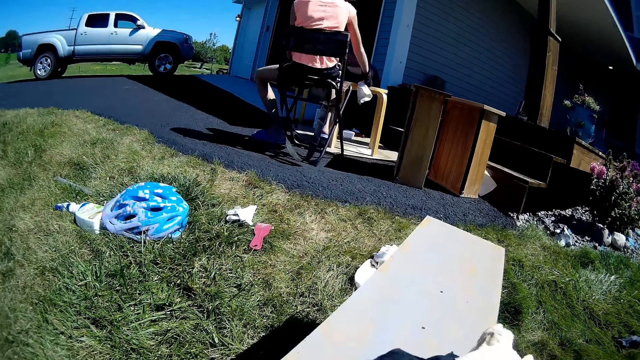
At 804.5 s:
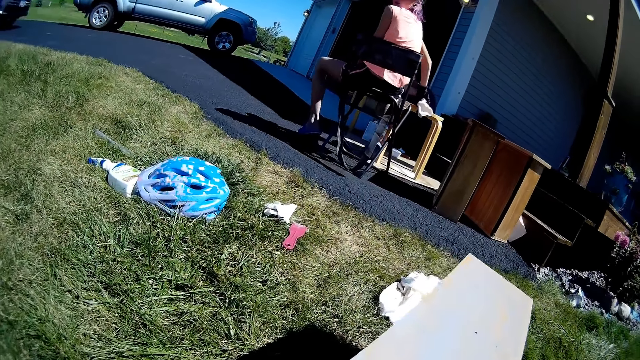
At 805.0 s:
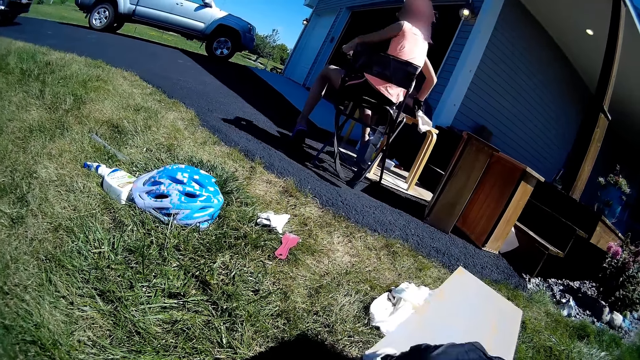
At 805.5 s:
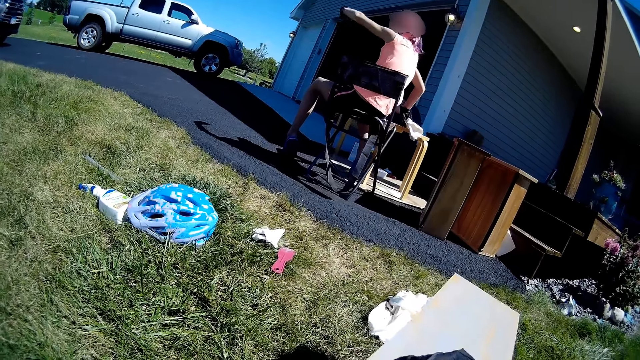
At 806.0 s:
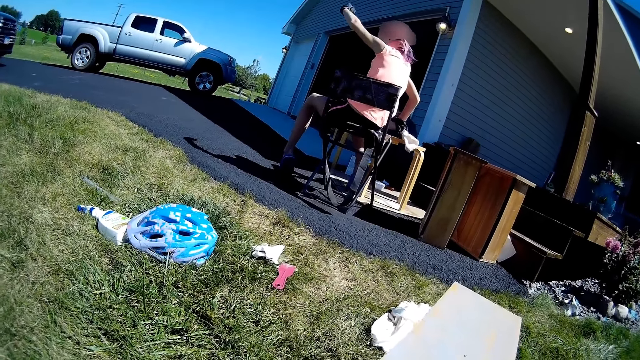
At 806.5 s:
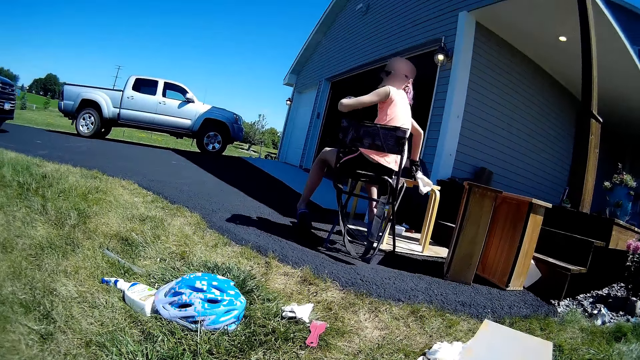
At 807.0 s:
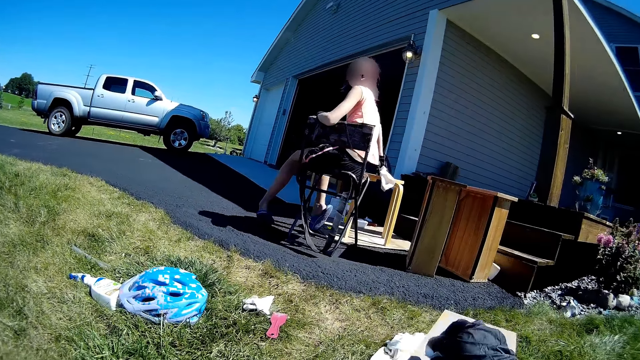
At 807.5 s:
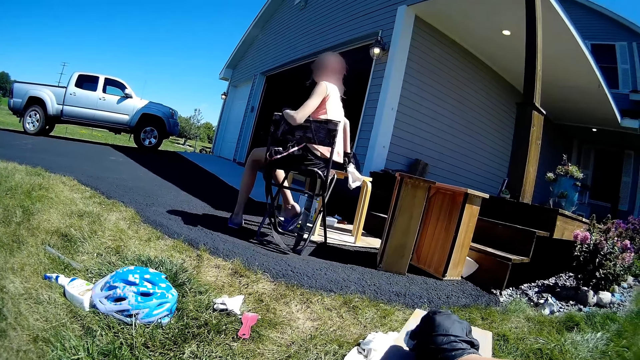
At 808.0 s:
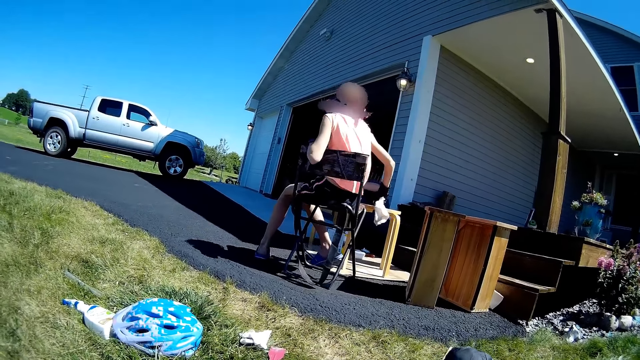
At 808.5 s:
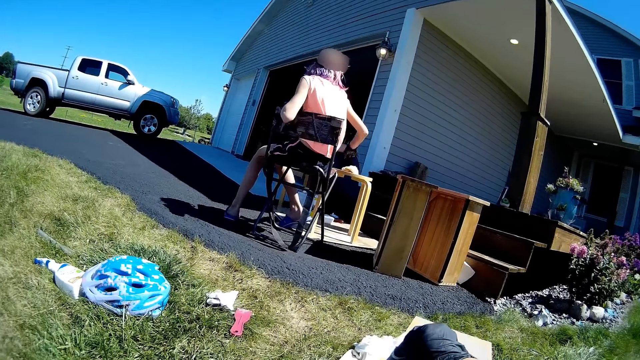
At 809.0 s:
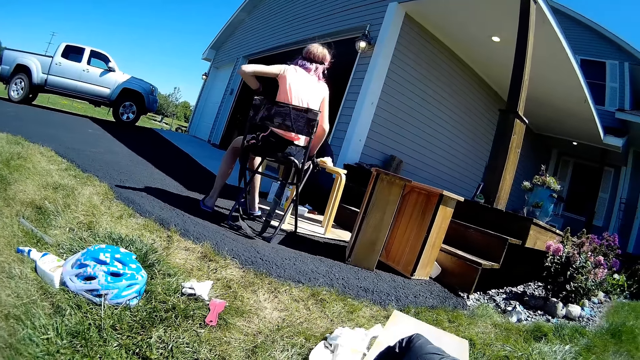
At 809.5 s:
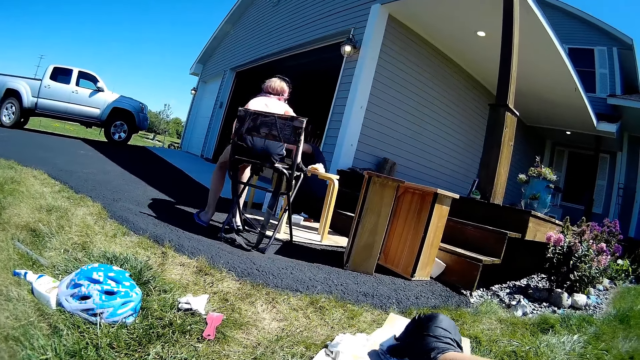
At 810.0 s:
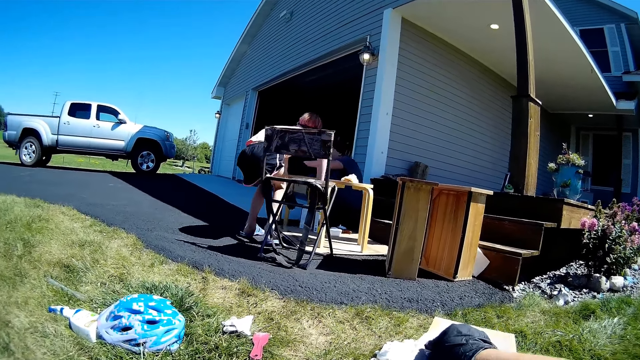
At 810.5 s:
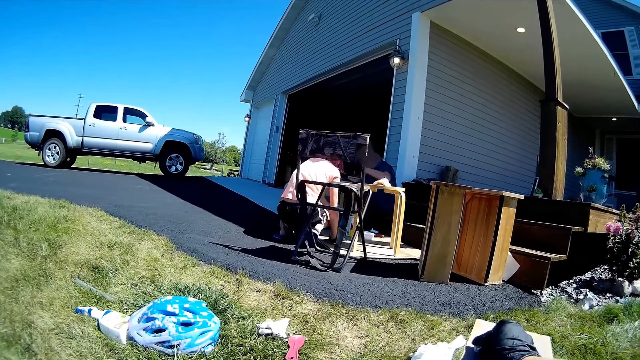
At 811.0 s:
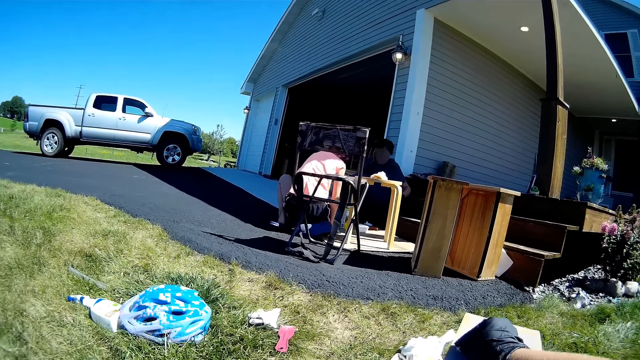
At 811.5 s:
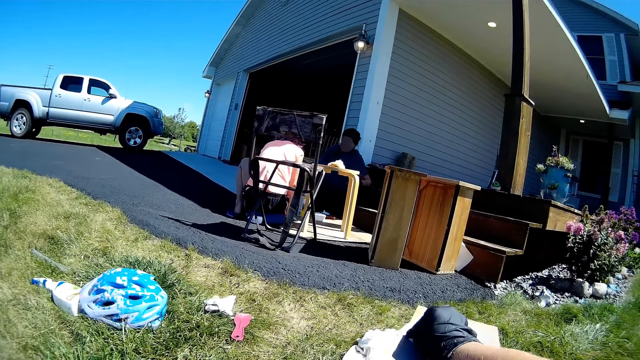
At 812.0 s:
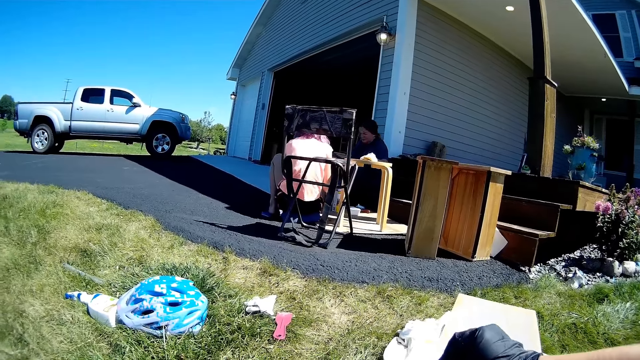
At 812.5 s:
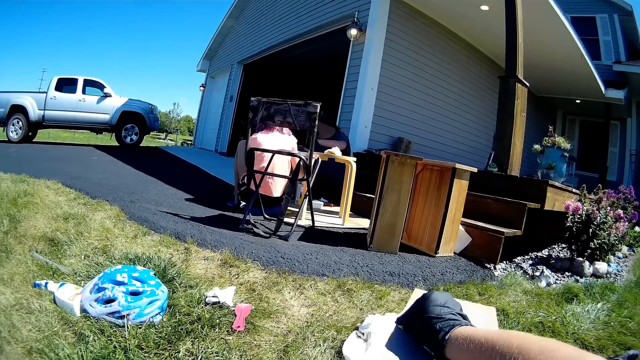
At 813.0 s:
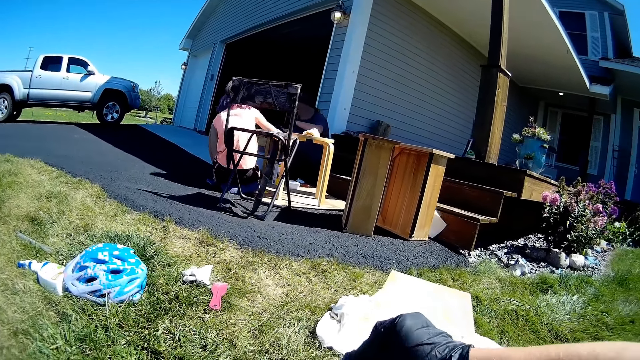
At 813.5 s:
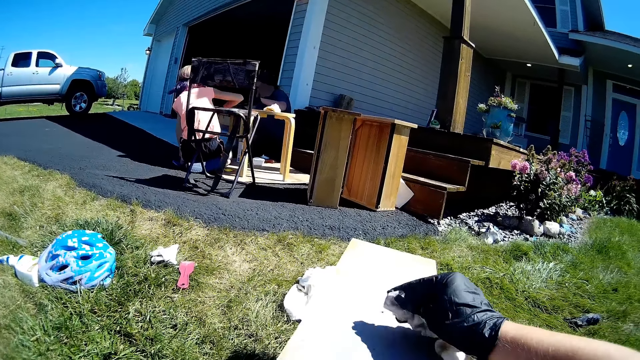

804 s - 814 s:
The camera wearer wipes the wooden structure with the white paper. A girl raises her hand up. The girl puts the cloth aside. She moves down from the chair and sits on the floor.

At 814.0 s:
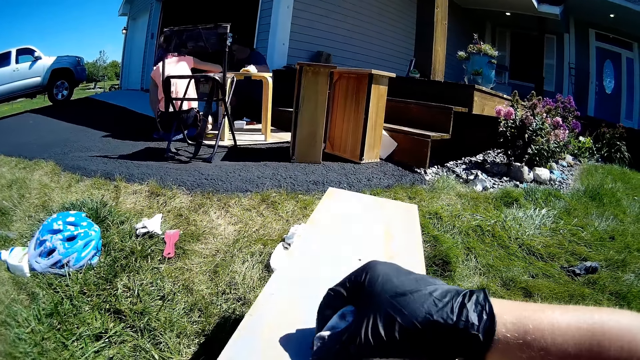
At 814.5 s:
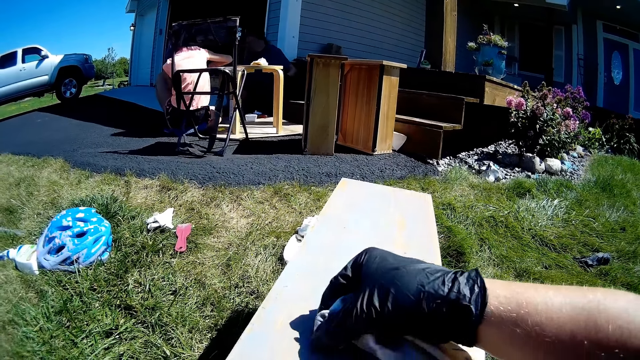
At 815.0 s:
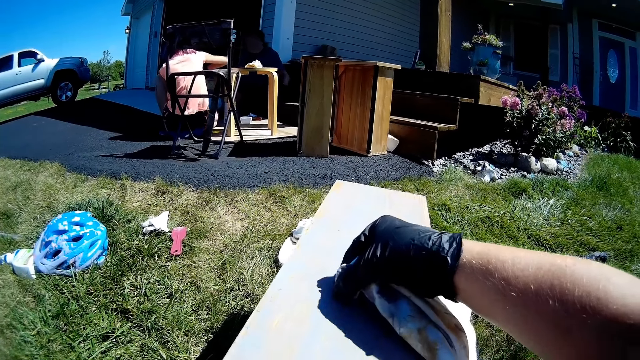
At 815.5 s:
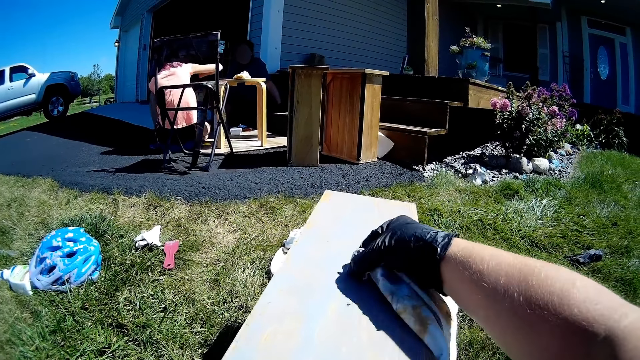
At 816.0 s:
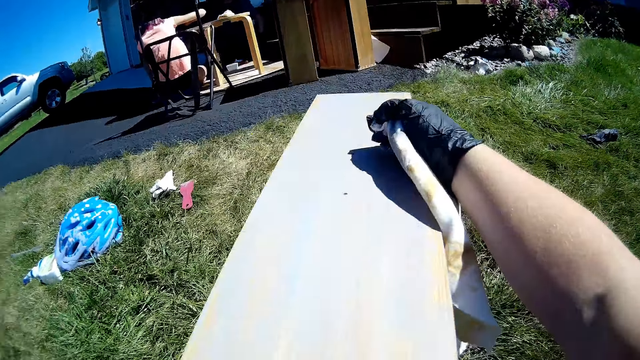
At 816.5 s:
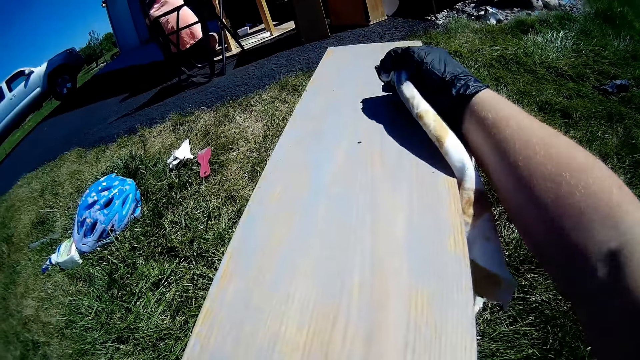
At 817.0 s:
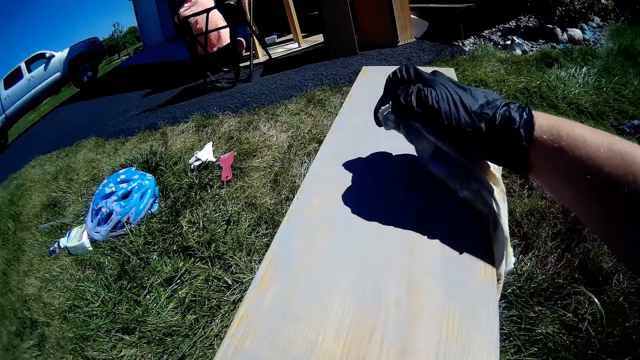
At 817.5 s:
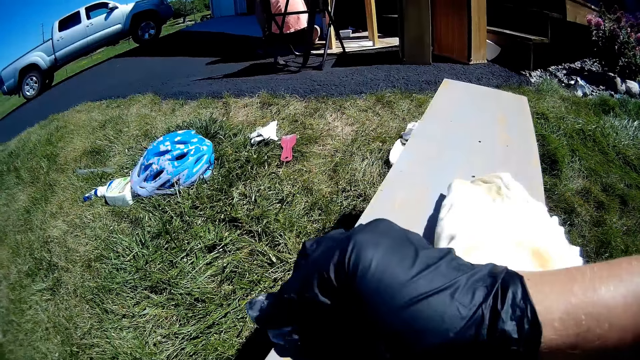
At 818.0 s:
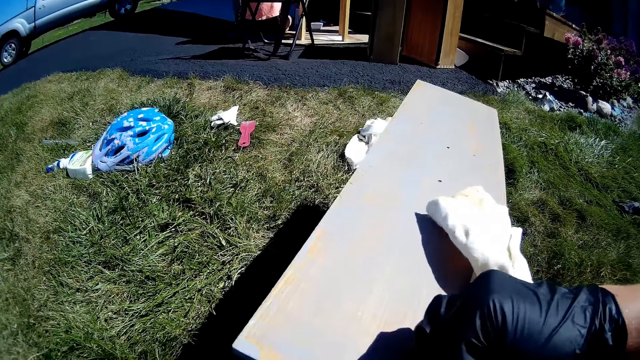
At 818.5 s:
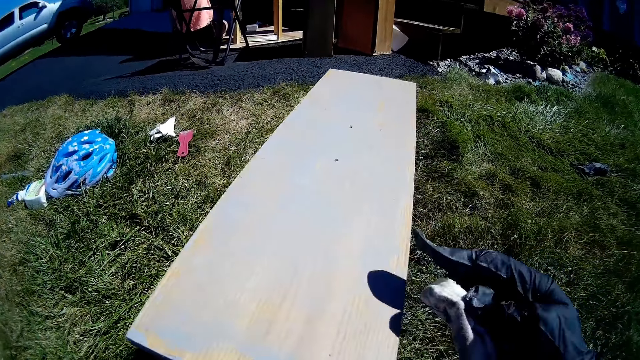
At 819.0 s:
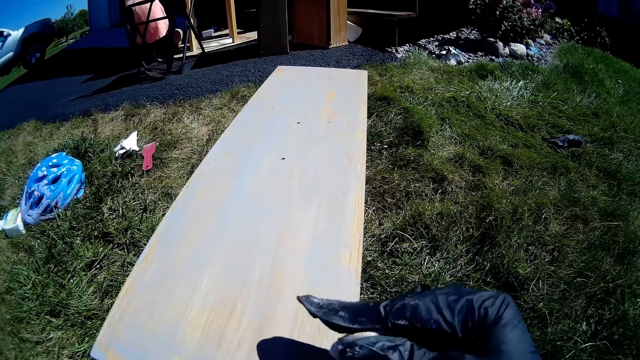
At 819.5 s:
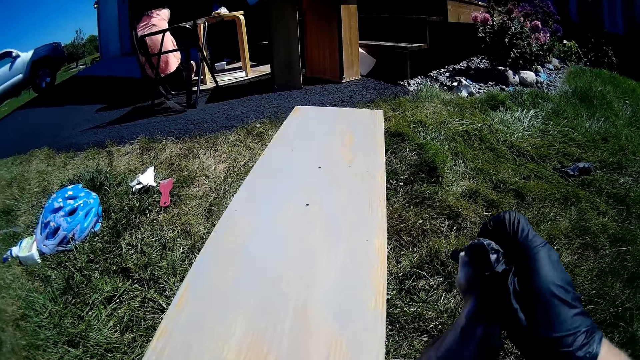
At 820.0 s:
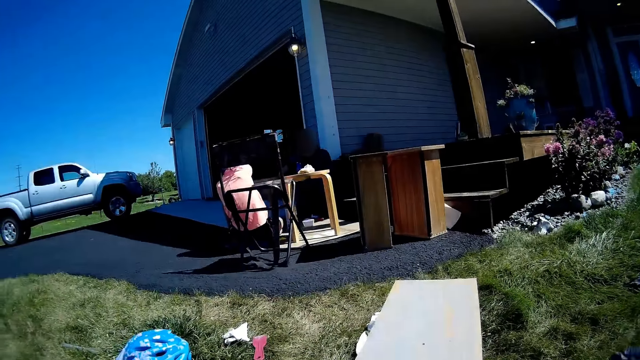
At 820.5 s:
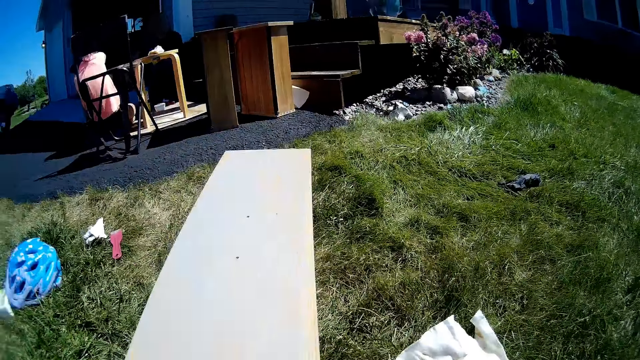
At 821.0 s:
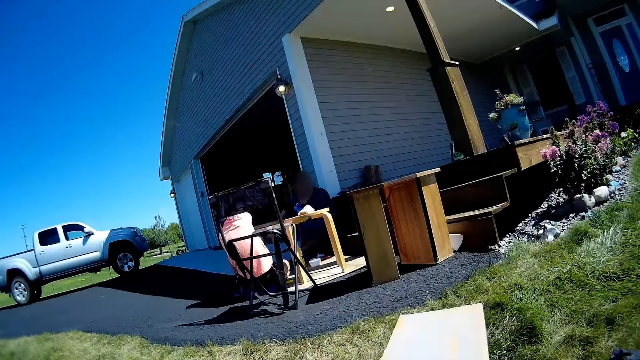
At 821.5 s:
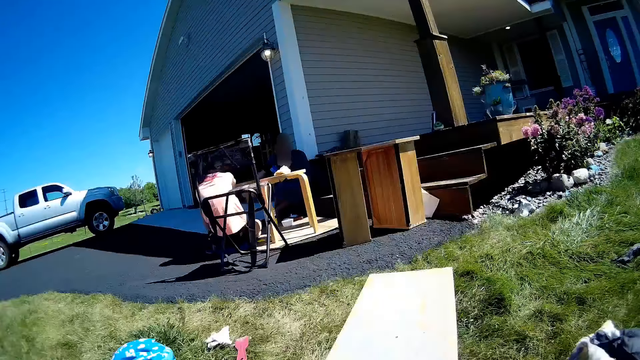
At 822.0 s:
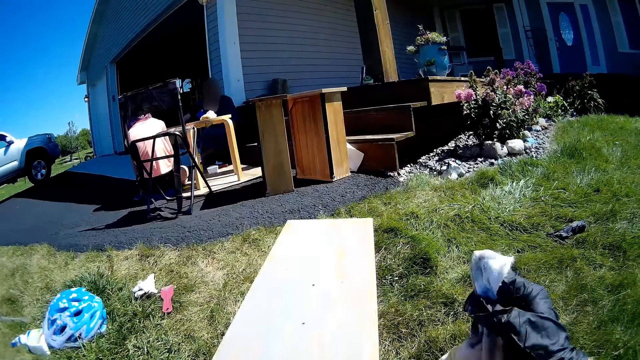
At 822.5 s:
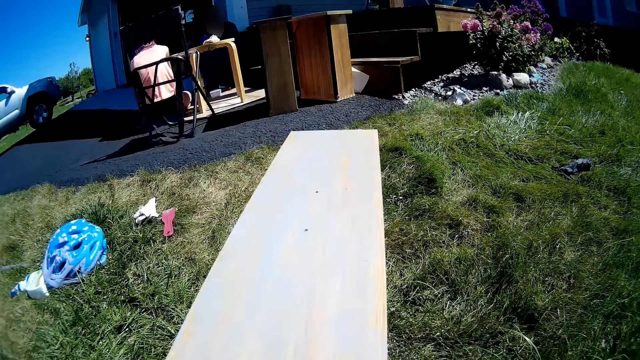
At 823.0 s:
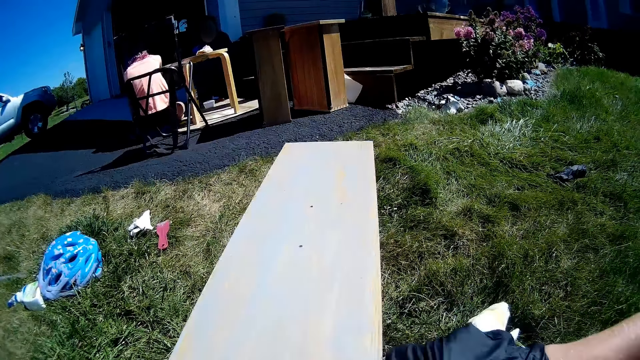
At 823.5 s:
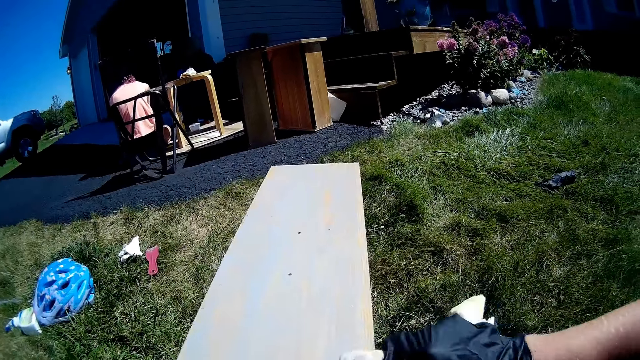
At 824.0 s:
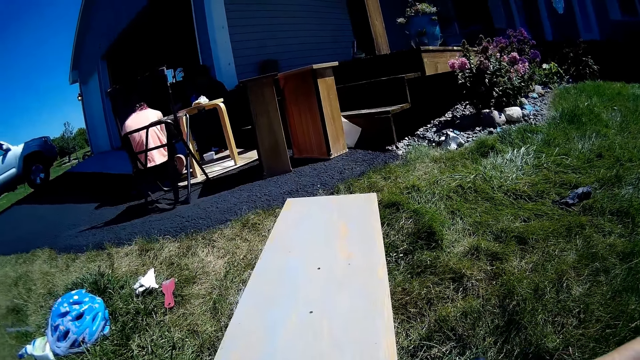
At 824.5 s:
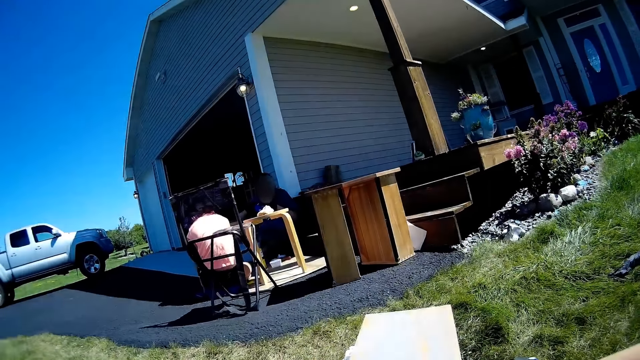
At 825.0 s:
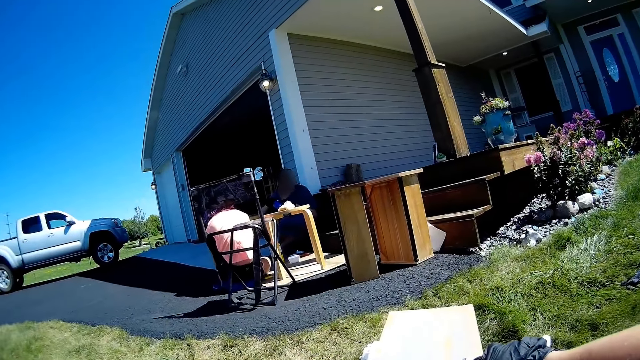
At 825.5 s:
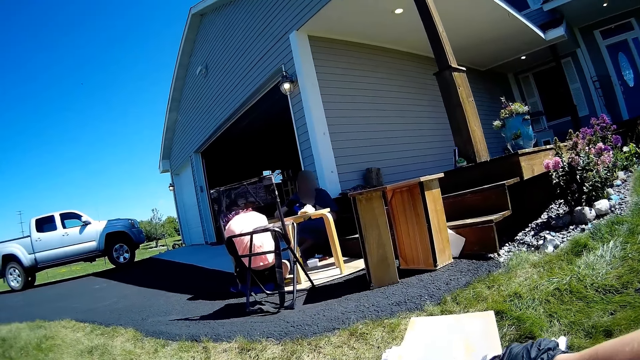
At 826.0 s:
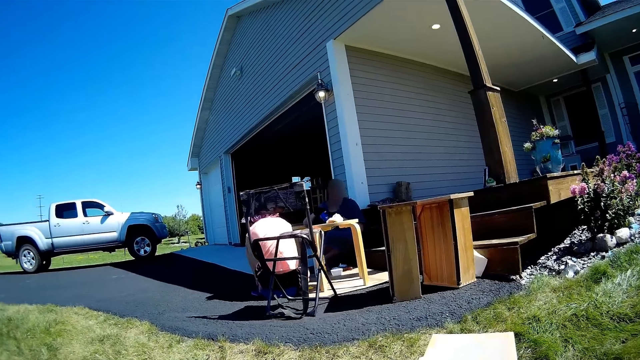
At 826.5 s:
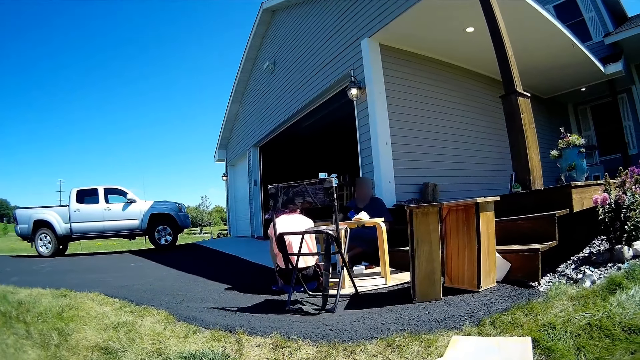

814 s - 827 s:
The camera wearer holds the cloth. They wipe the wooden structure with the white paper. They hold the cloth. They shake the cloth from the wooden structure. They wipe the wooden structure with the white paper.
